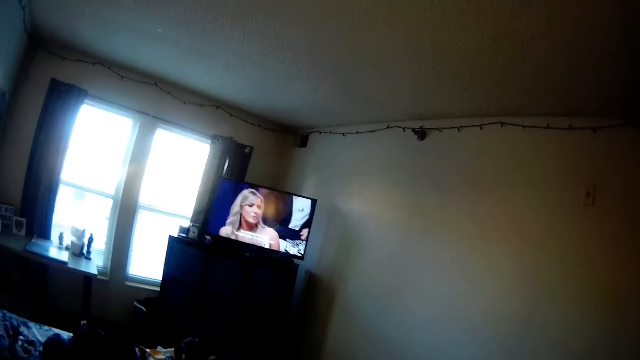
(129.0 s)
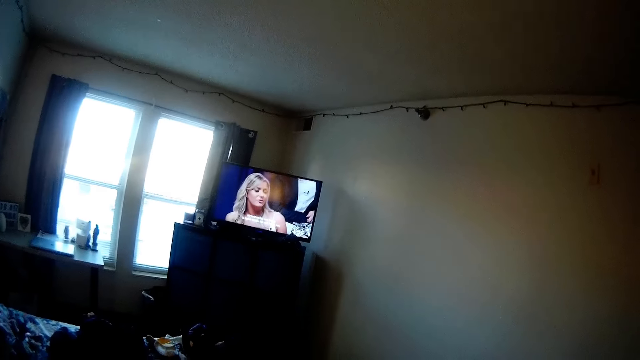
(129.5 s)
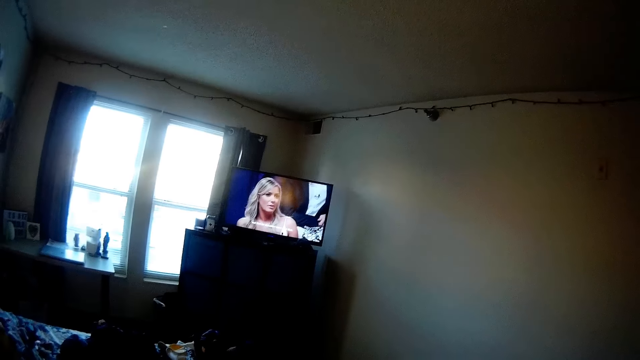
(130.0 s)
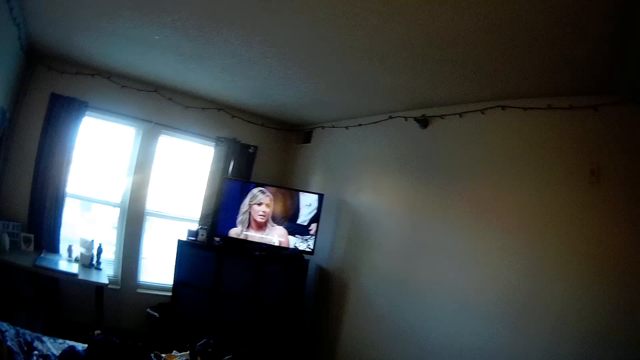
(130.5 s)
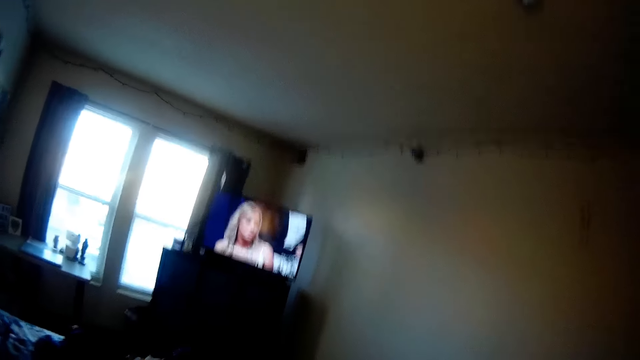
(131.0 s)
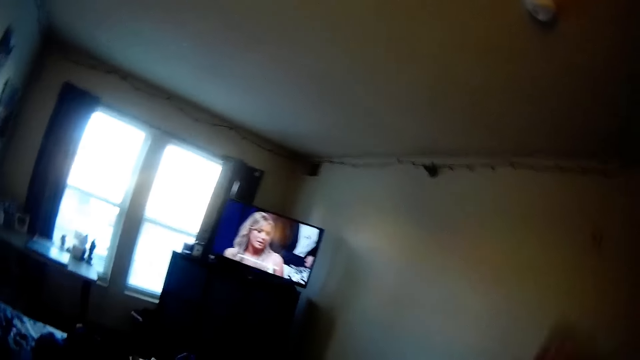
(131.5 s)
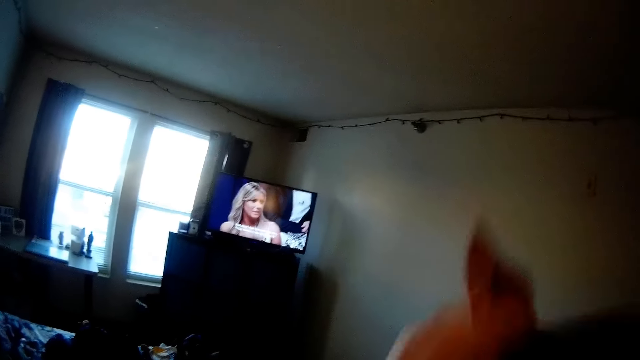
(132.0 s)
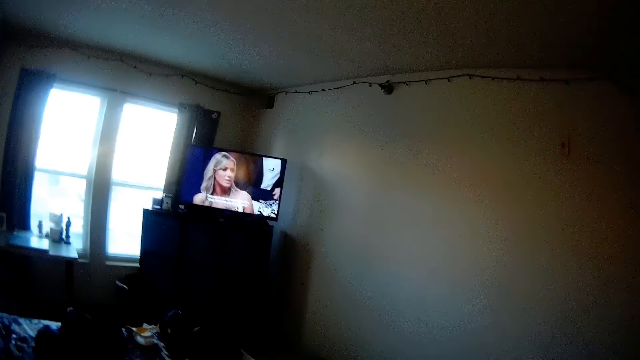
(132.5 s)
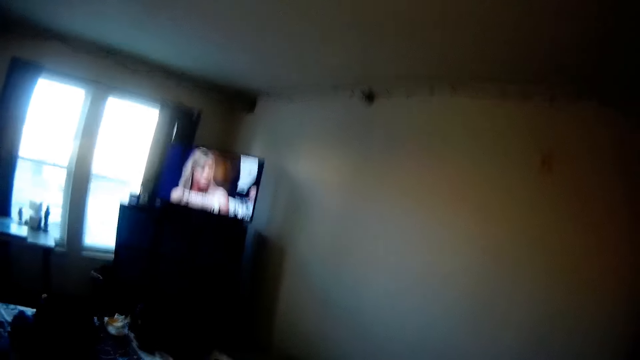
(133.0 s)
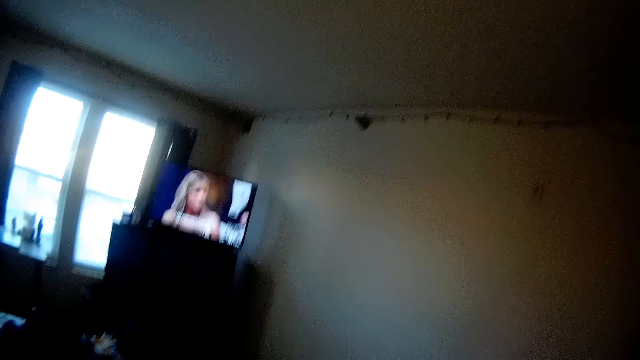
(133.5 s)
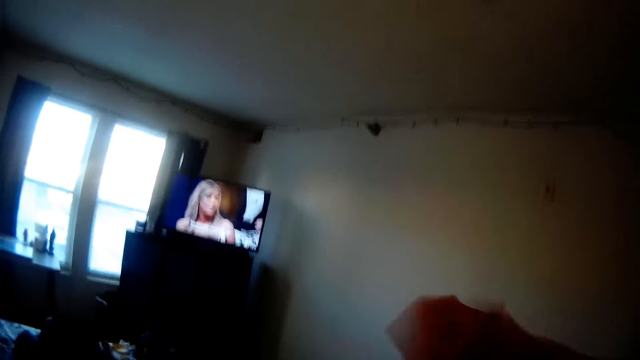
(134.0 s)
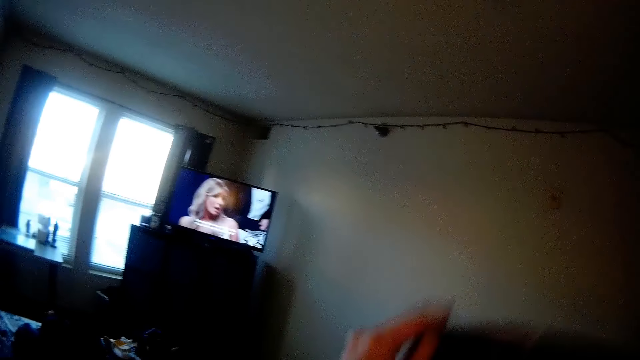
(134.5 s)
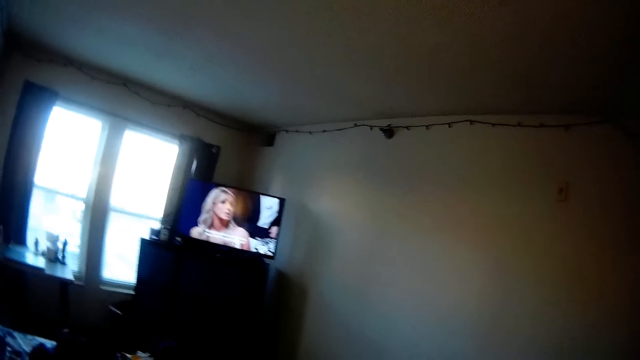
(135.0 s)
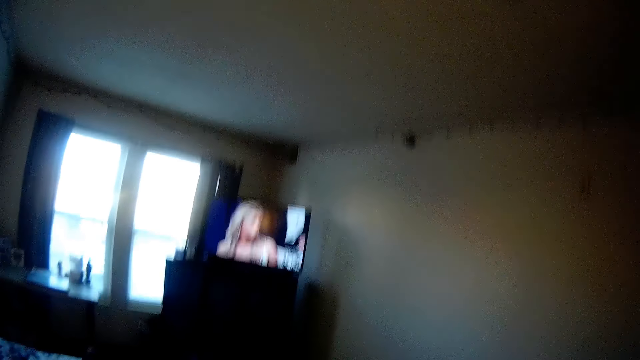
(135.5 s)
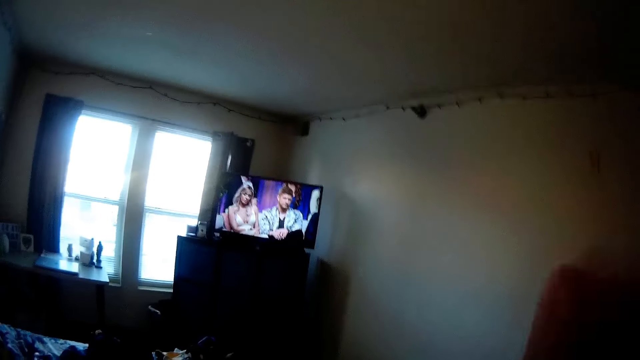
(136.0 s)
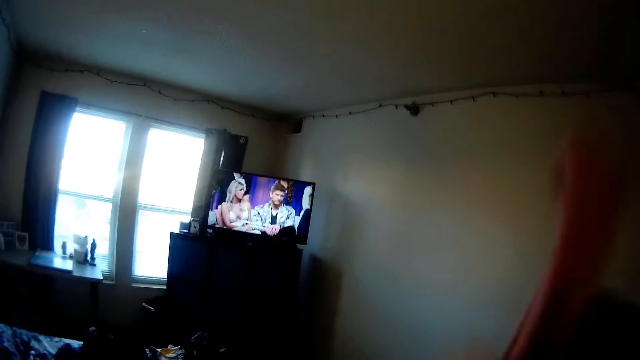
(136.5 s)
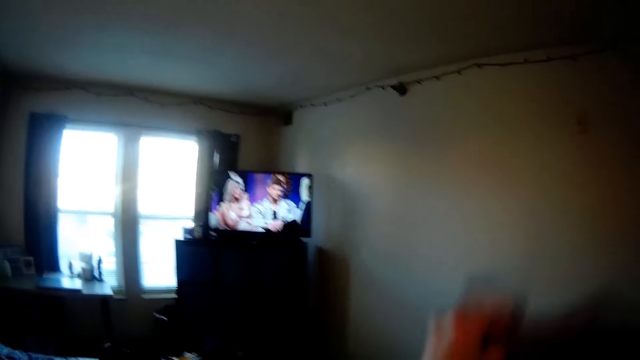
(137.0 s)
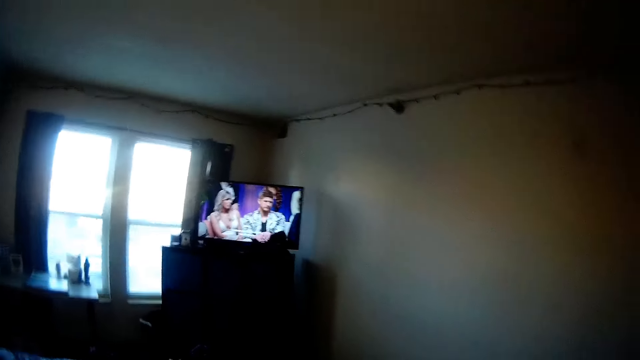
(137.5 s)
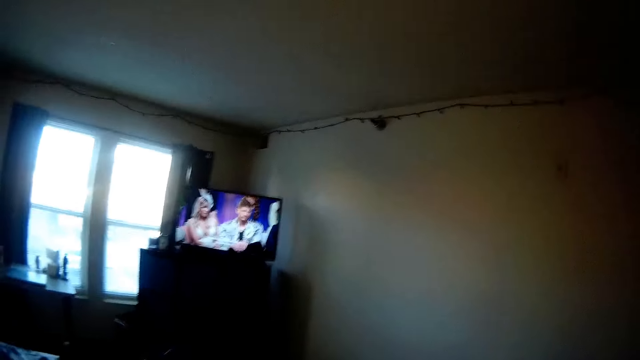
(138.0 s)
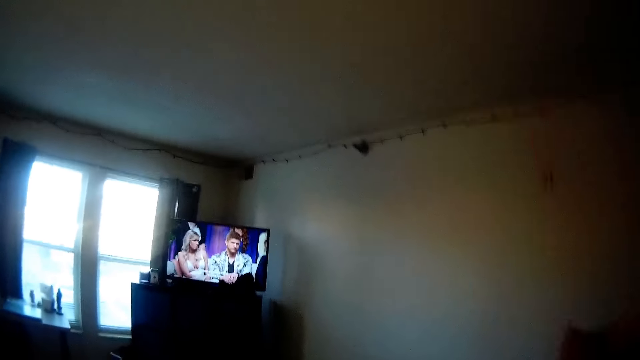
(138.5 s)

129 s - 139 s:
The camera wearer arranges a cloth.

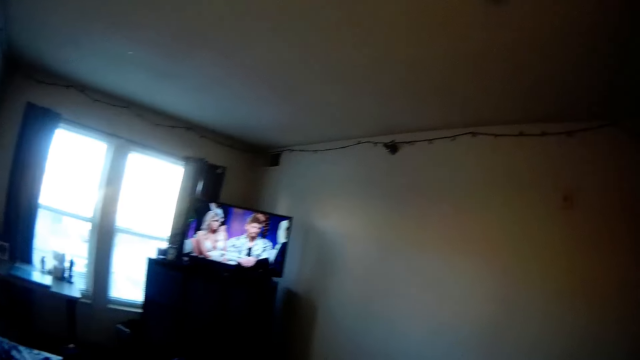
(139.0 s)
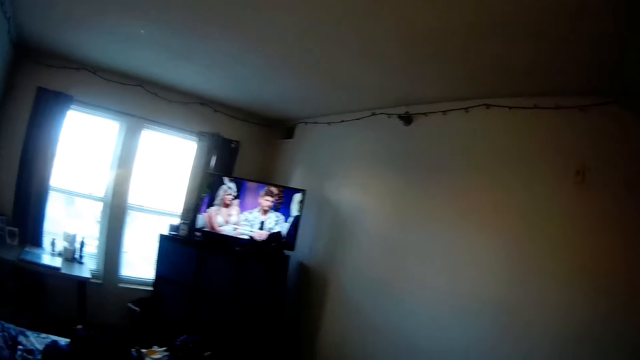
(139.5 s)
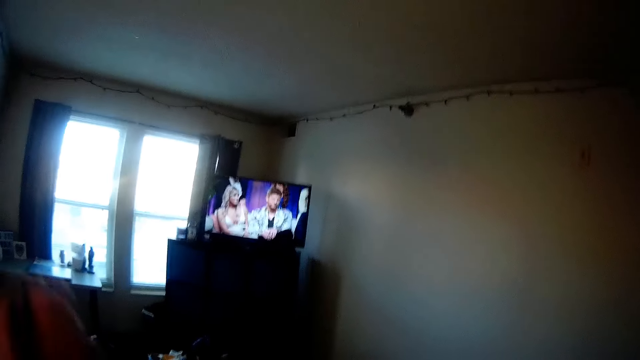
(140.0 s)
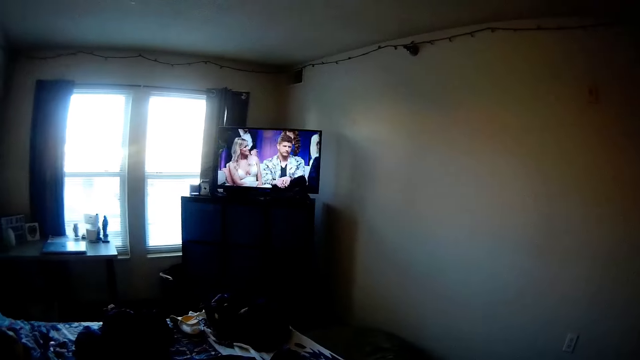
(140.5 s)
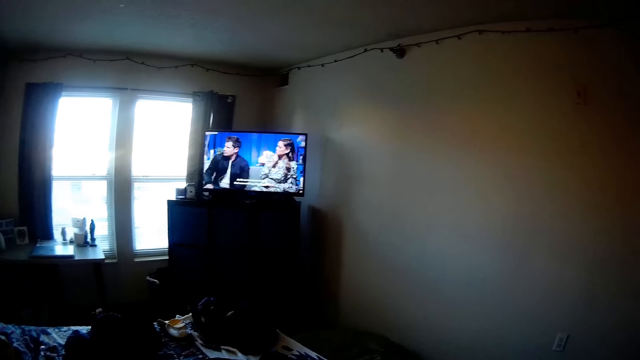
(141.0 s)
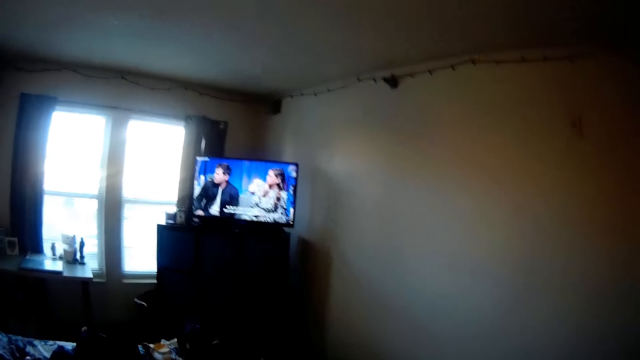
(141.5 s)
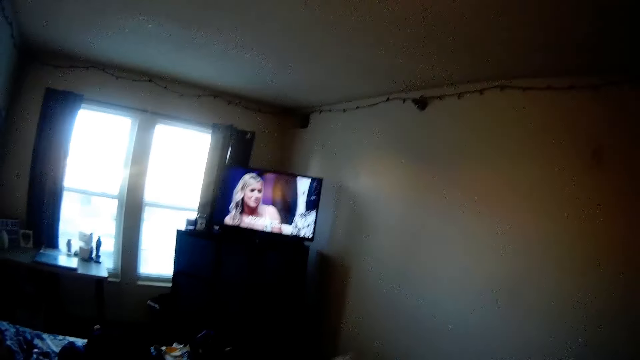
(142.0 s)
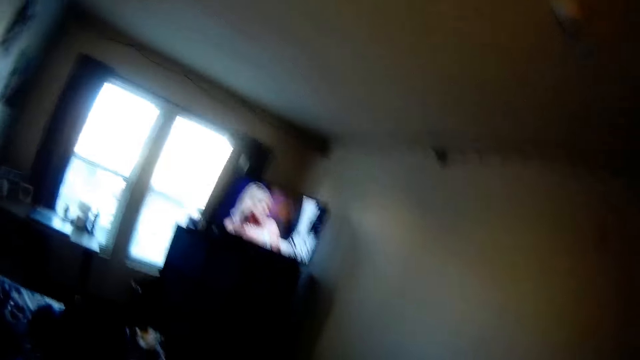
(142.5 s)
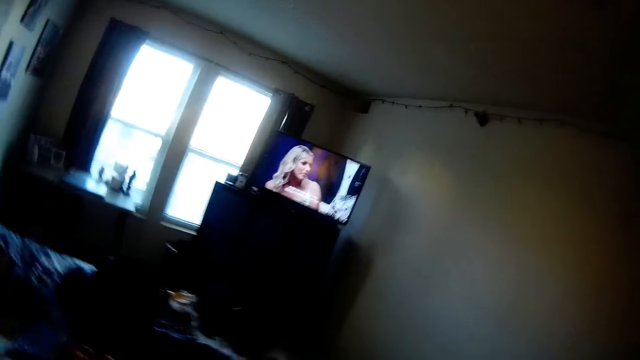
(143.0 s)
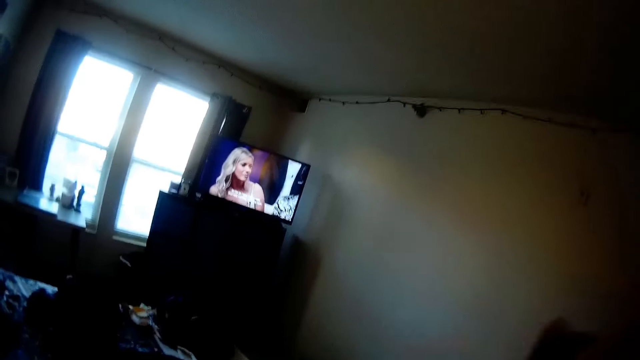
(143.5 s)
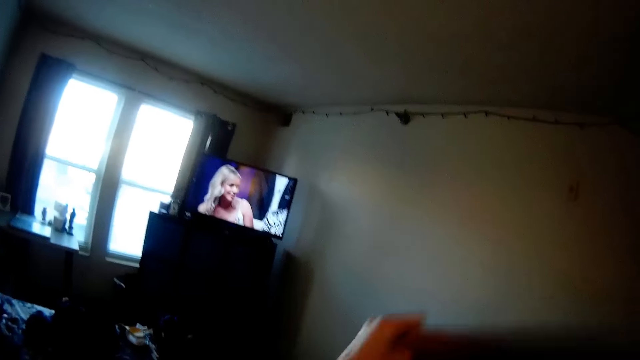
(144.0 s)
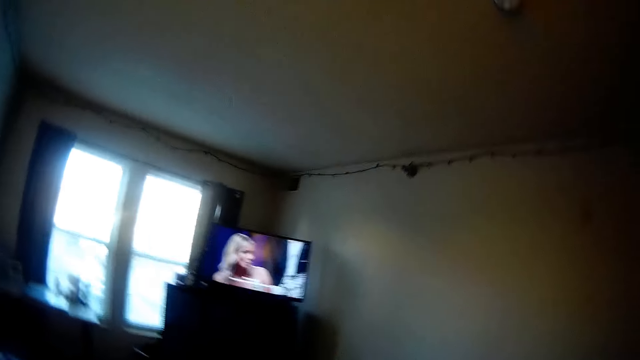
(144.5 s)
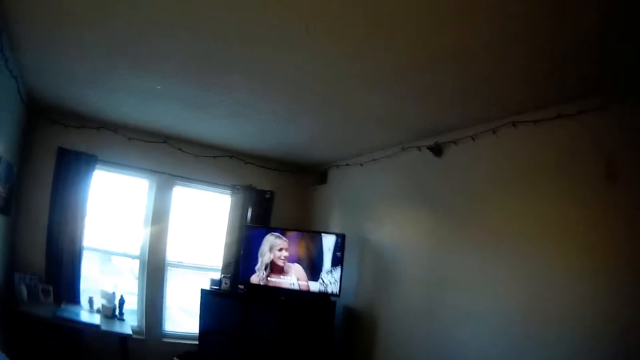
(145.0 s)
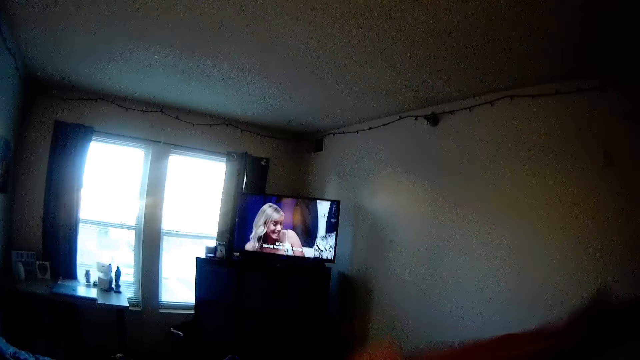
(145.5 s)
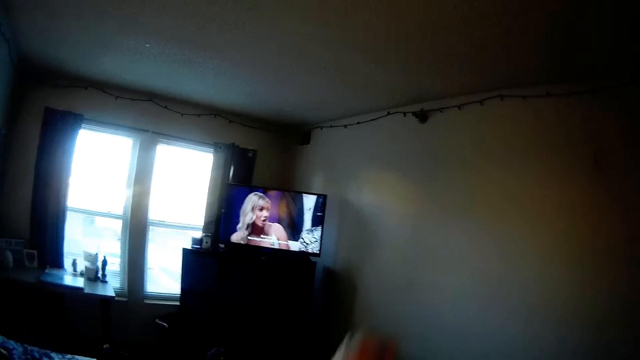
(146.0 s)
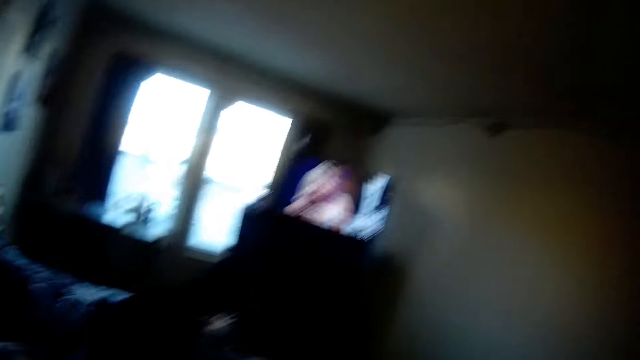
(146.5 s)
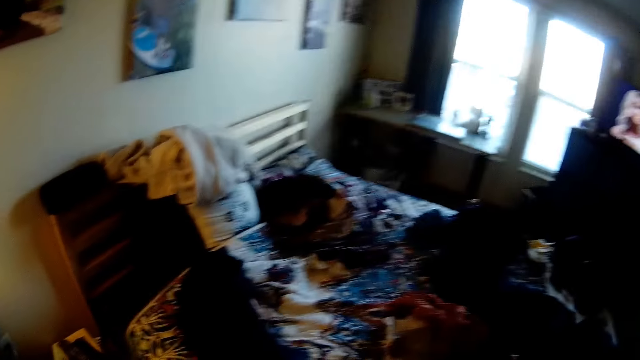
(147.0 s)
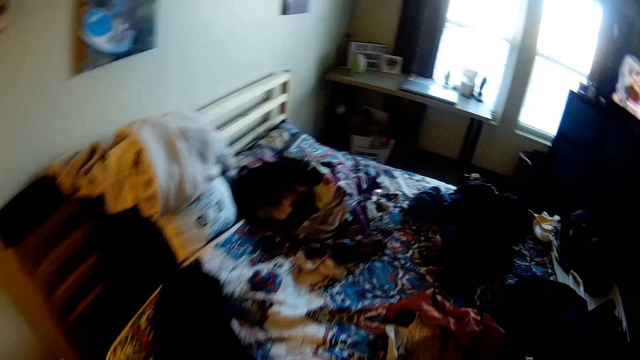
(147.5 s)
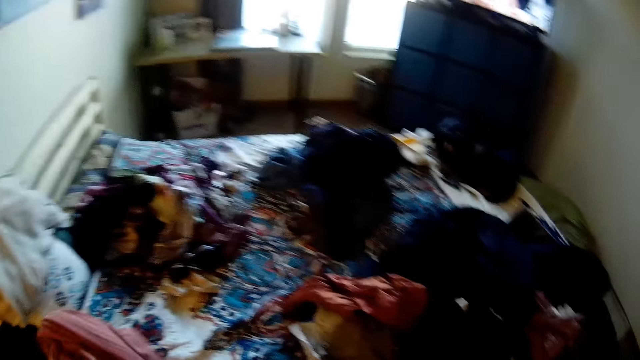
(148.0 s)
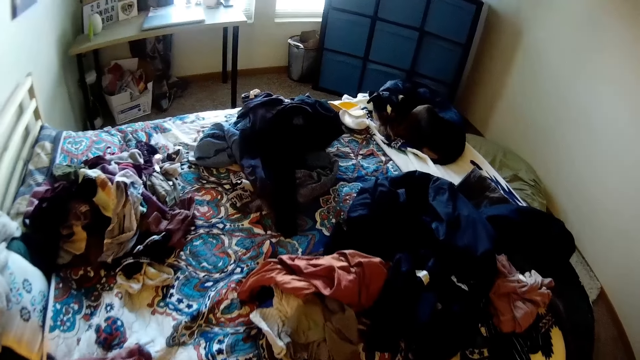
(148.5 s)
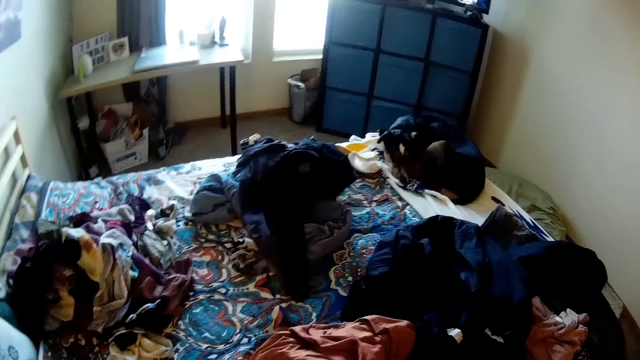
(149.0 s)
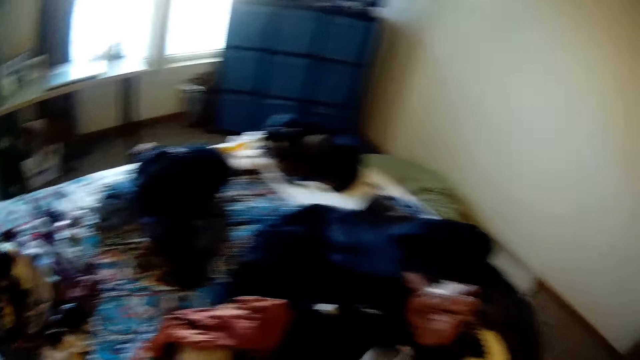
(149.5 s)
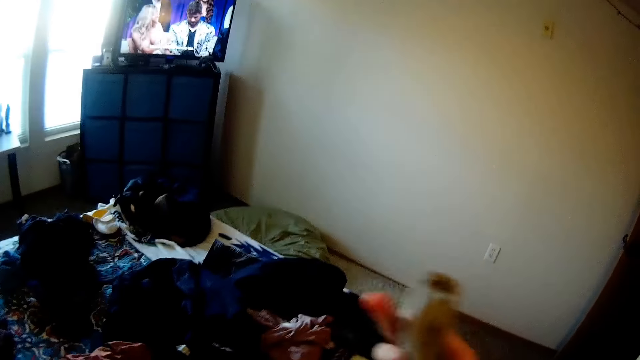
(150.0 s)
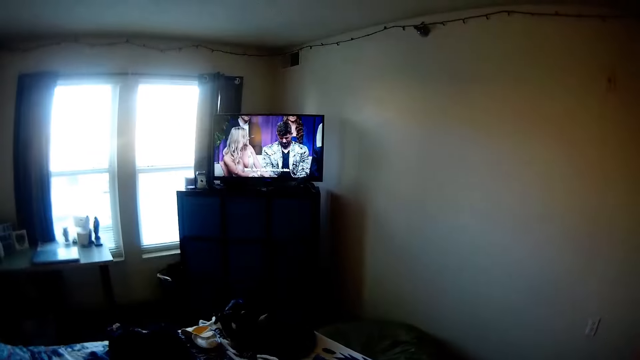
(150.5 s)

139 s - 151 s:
The camera wearer watches the television. They look on the bed.
